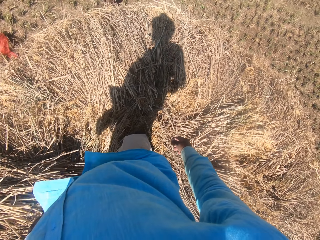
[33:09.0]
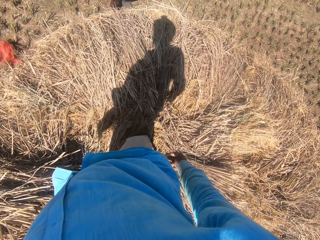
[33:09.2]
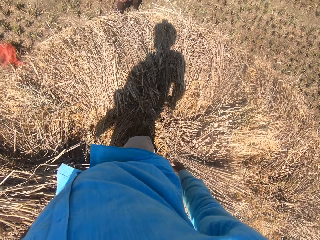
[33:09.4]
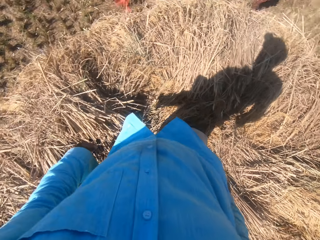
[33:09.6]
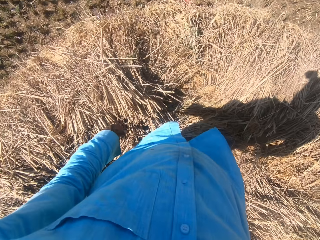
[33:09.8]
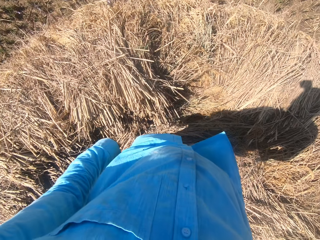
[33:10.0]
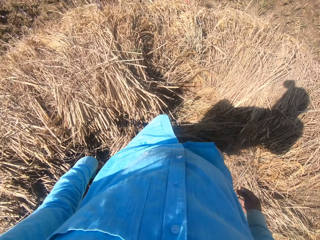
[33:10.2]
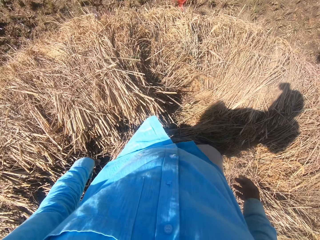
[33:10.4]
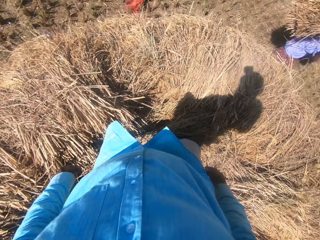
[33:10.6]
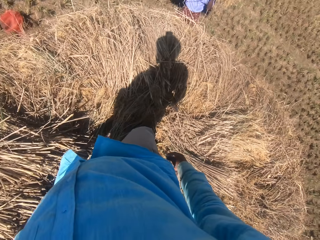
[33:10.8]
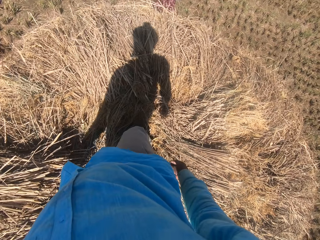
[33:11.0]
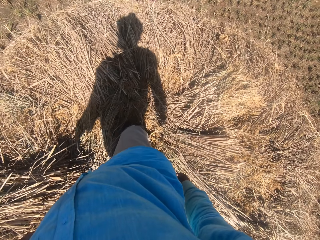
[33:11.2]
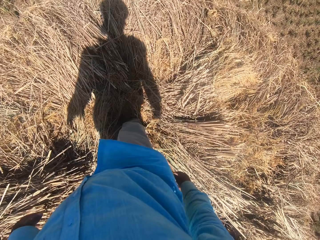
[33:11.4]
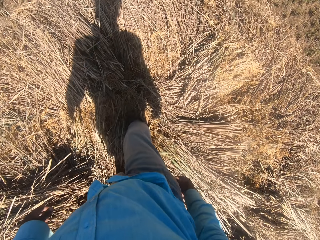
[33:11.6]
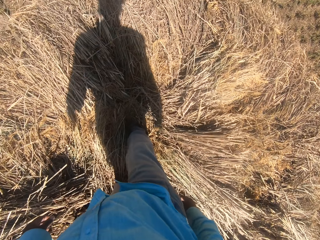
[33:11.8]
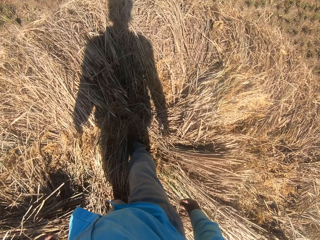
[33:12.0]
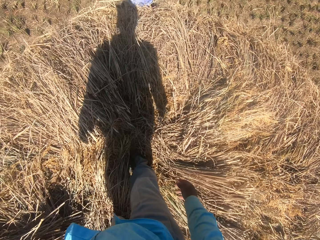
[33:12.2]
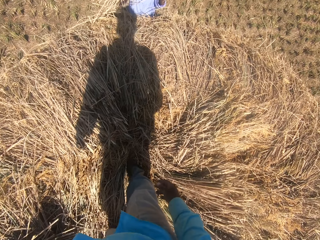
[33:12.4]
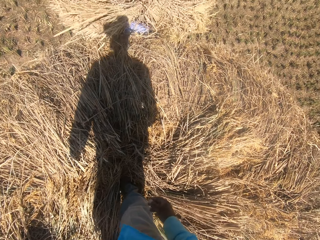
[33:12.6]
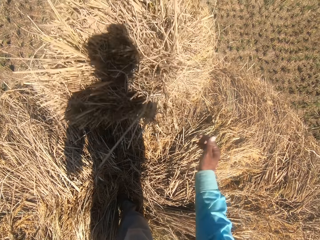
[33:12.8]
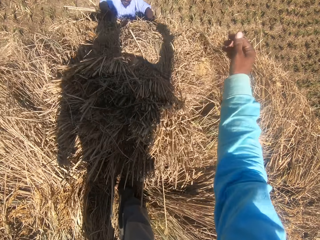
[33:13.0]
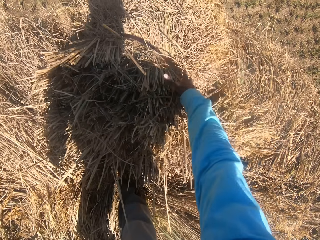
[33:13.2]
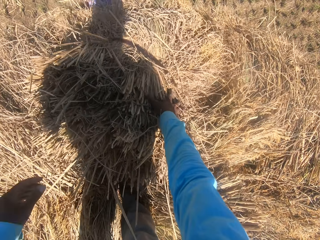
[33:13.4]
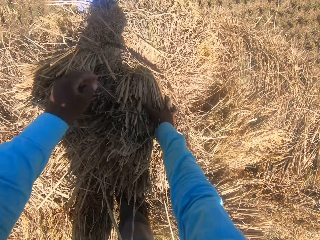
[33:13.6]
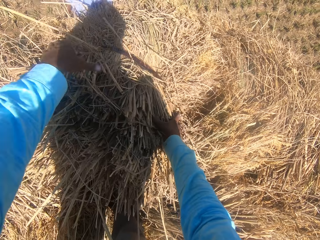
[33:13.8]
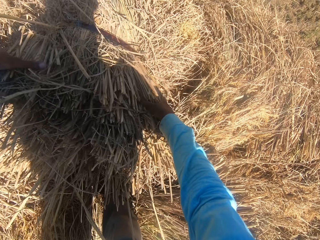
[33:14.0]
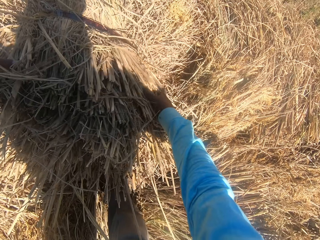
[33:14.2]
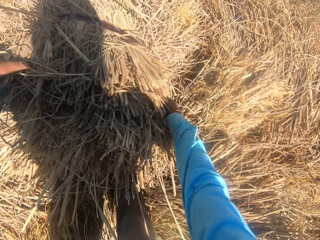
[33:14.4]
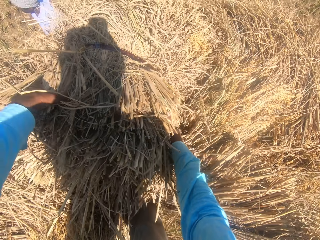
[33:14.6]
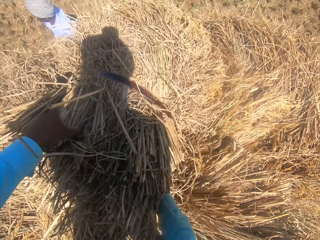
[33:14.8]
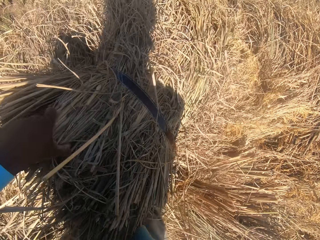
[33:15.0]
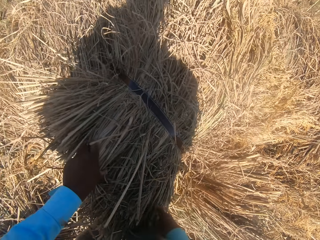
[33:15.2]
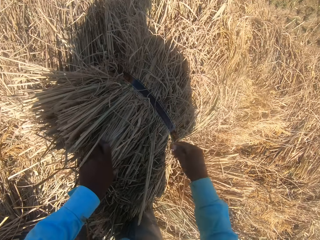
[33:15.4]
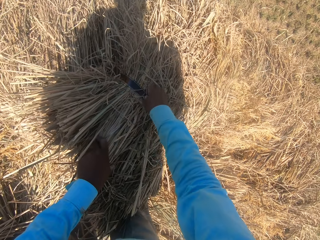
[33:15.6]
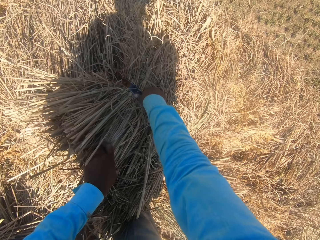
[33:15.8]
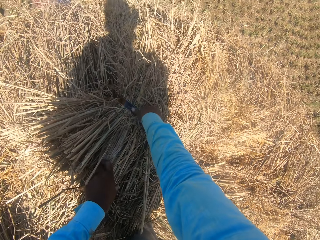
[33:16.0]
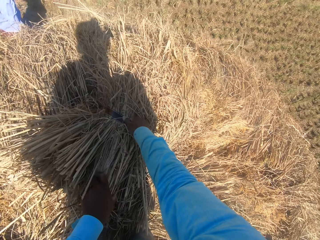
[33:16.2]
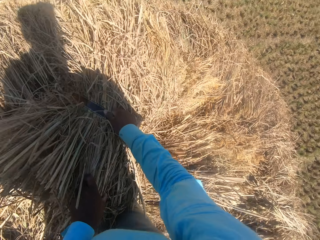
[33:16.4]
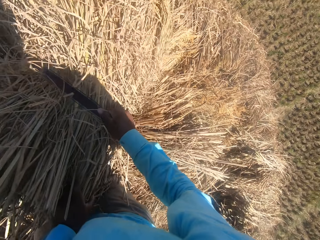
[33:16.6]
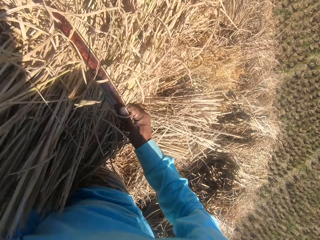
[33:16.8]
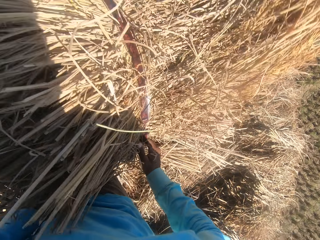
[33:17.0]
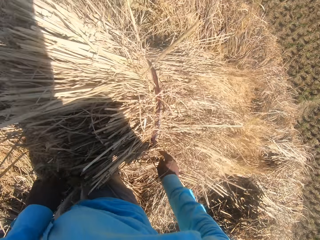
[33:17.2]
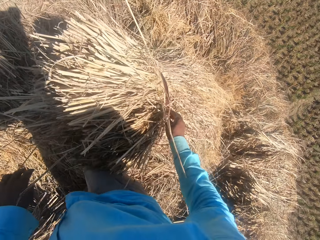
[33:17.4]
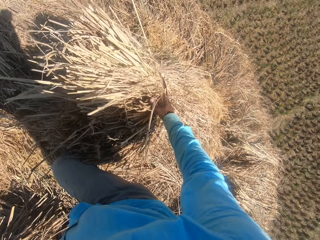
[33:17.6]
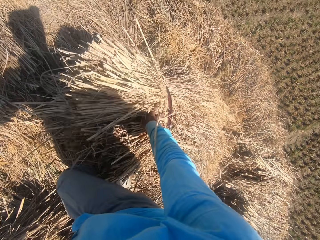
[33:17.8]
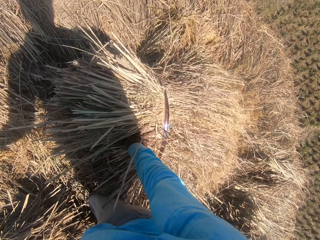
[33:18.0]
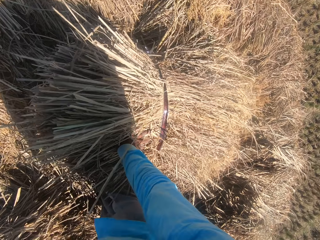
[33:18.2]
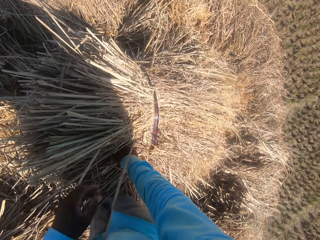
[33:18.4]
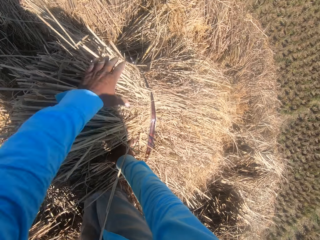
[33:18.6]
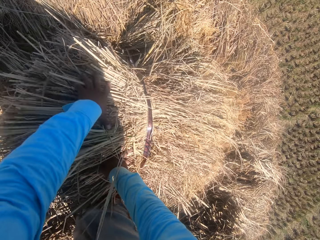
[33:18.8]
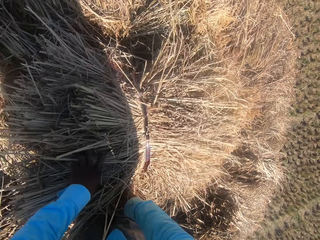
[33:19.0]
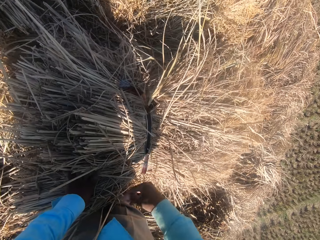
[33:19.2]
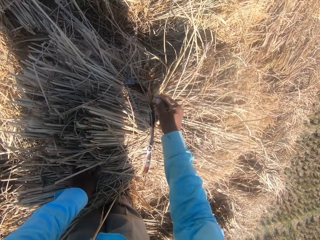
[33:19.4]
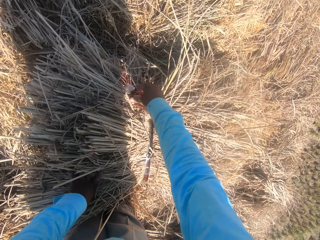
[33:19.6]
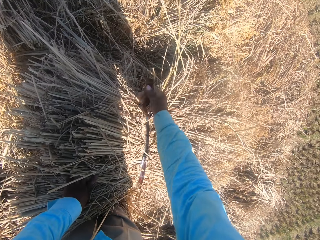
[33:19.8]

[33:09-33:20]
The camera wearer looks around. A man throws the wheat. The camera wearer touches the wheat. He moves the wheat. He adjusts the straw grass on the floor with his hands. He touches the rope. He moves the wheat. He moves the leg. He moves the wheat.

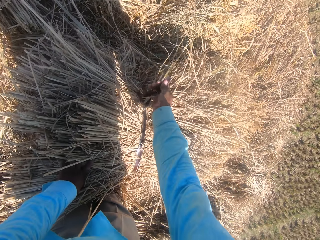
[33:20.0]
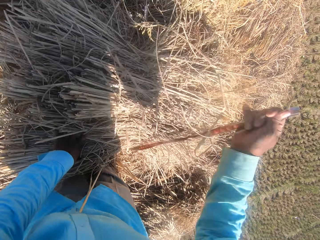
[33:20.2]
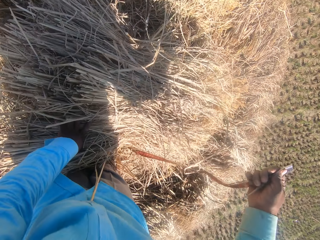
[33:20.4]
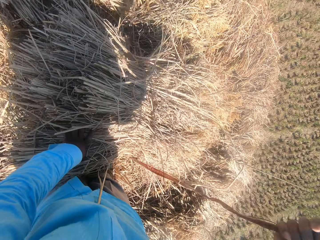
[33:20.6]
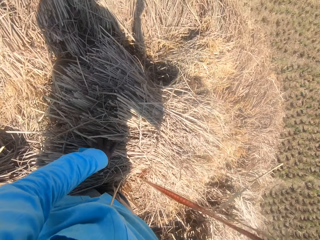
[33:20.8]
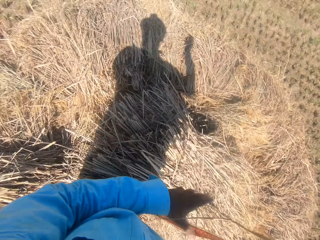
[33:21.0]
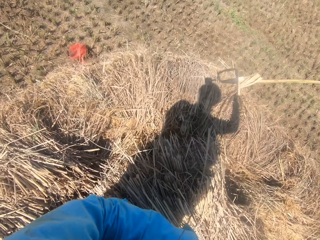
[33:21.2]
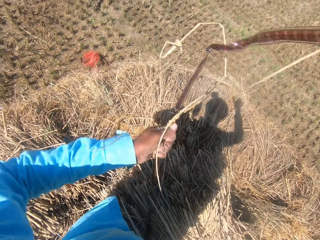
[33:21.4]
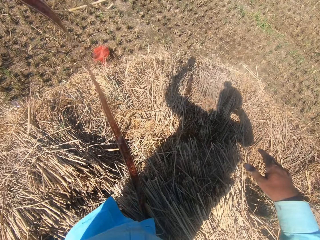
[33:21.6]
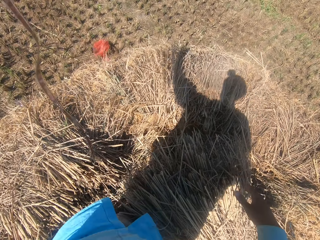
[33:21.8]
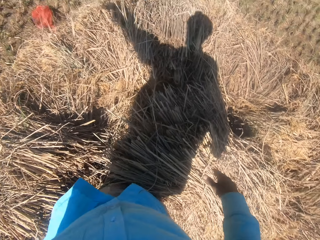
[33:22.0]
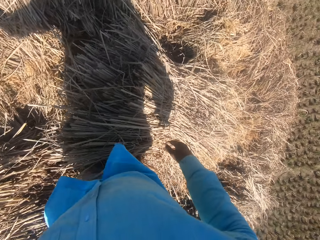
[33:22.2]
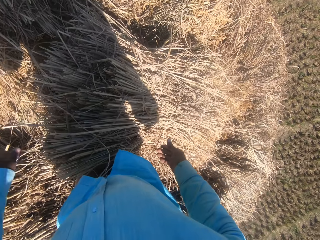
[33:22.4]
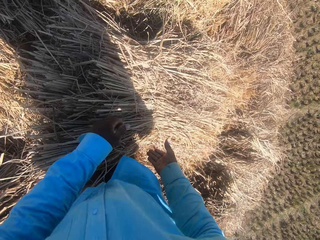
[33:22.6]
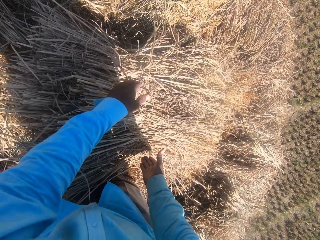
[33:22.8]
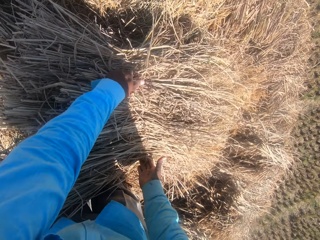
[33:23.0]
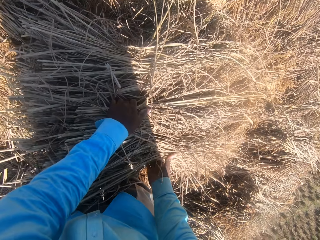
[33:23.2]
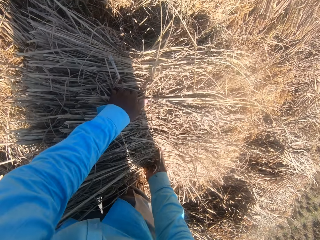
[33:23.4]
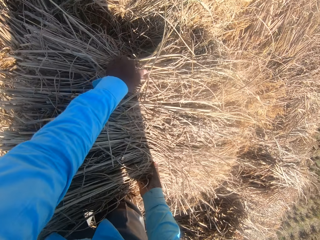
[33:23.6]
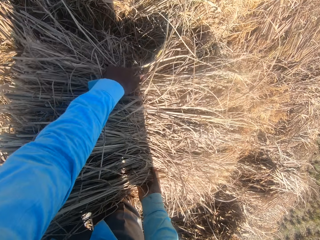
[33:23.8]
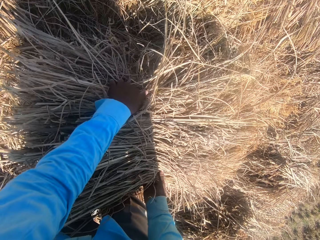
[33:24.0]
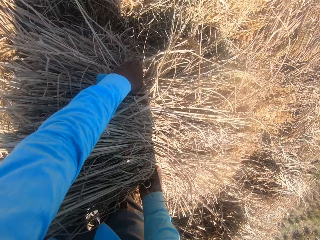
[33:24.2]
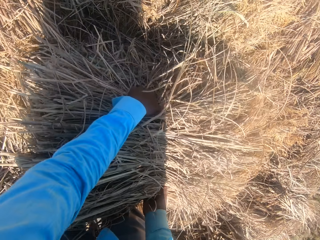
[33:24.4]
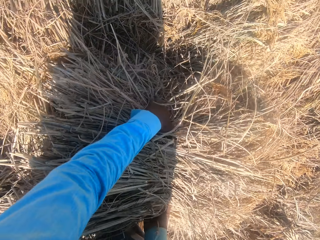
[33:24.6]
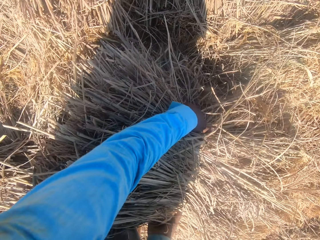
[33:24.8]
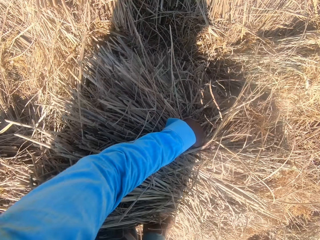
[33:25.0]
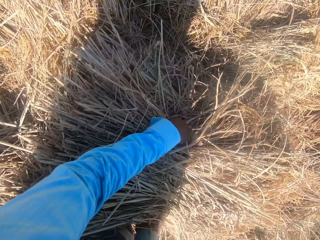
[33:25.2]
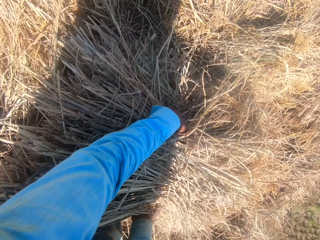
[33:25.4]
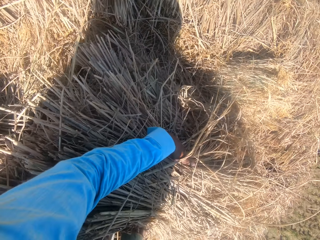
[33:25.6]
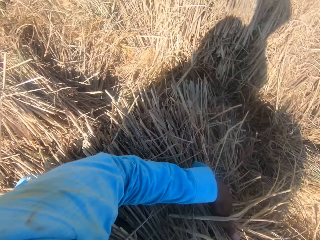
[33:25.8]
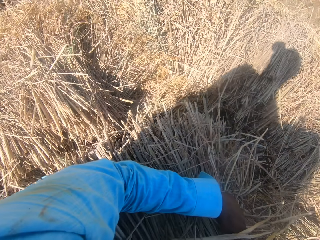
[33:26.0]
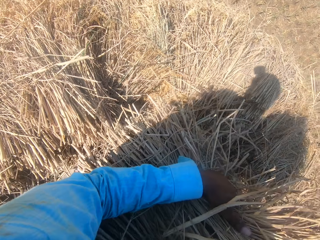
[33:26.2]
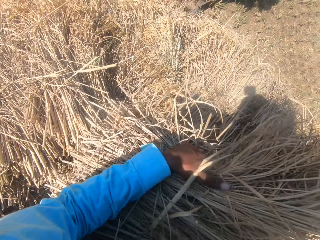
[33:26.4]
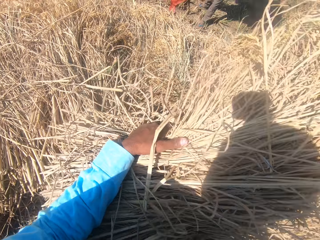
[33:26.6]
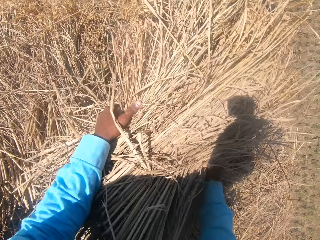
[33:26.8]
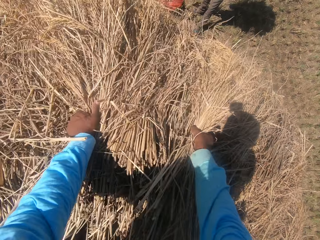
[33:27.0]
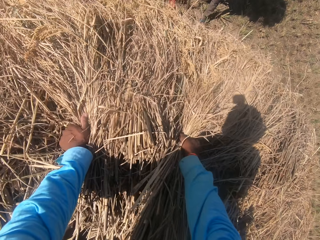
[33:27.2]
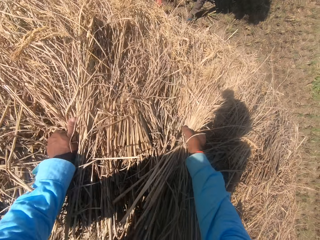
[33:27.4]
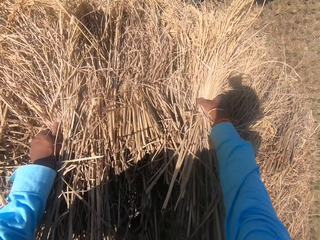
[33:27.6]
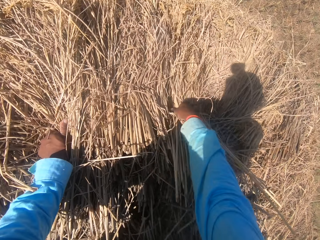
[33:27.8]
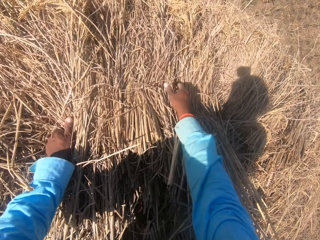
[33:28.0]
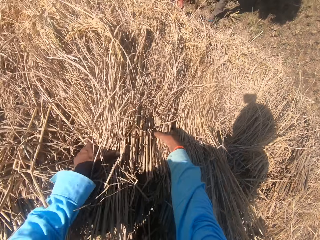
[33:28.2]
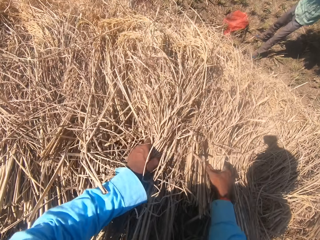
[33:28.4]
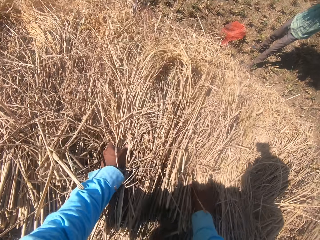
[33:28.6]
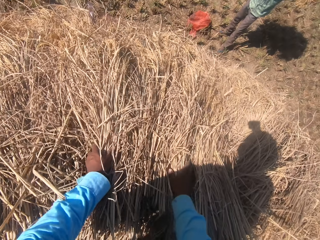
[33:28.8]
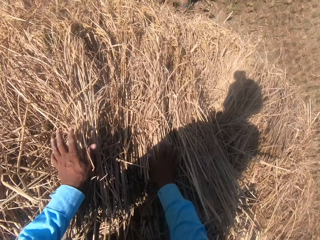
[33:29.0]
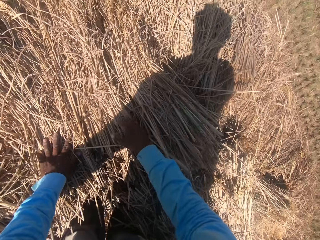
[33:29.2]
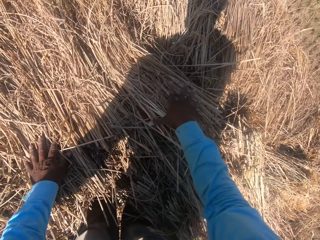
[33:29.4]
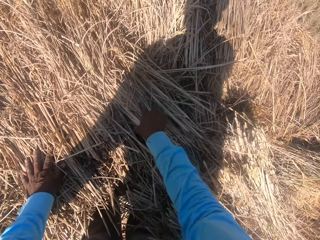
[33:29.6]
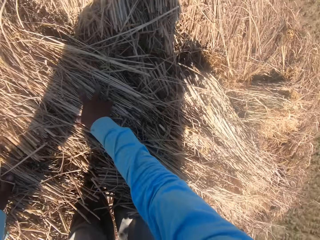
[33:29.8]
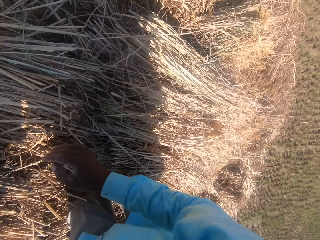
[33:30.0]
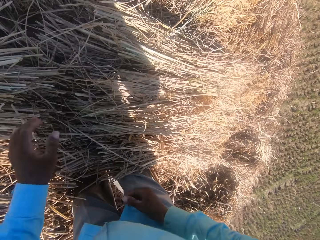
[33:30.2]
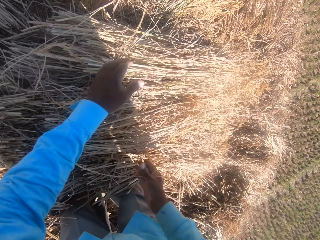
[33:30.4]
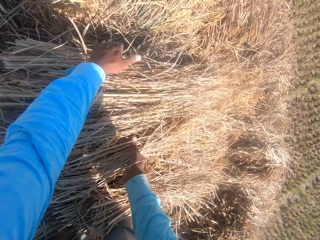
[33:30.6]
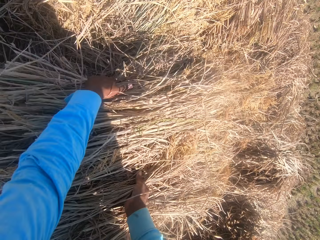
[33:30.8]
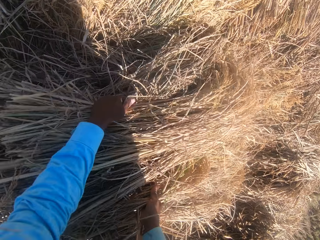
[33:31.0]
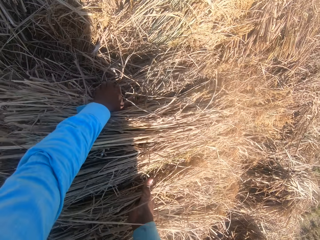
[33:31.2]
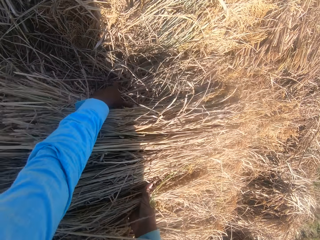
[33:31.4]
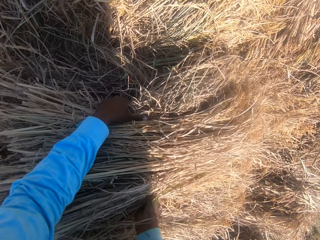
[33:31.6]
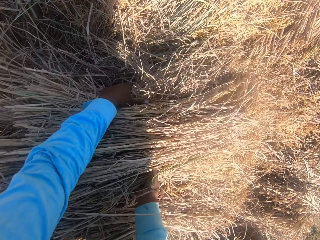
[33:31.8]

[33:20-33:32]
The camera wearer loosens the rope on the straw grass with his right hand. He lifts the rope. He passes the rope to the left hand. He converses. He moves the rope in his hands. He tosses the rope on the floor with his left hand. He lifts the wheat. He moves the straw grass on the floor with his hands. He throws the wheat. He moves the wheat. A man converses. The camera wearer lifts the wheat.
